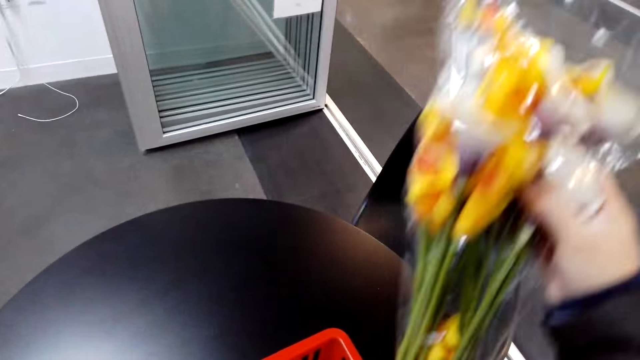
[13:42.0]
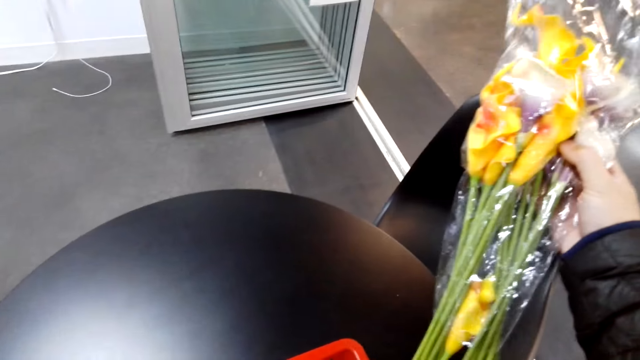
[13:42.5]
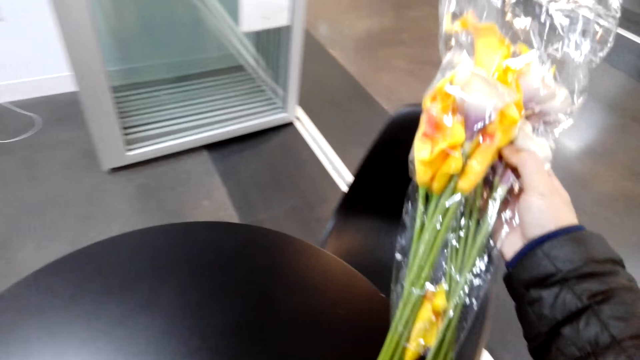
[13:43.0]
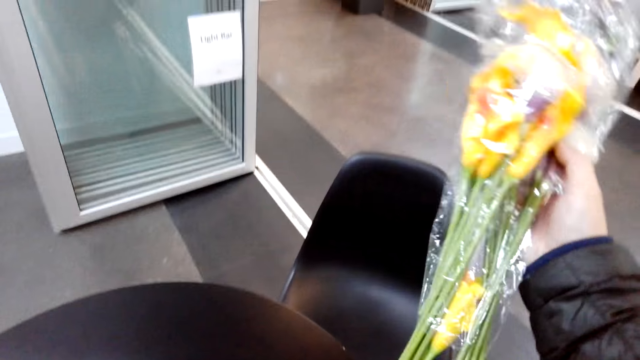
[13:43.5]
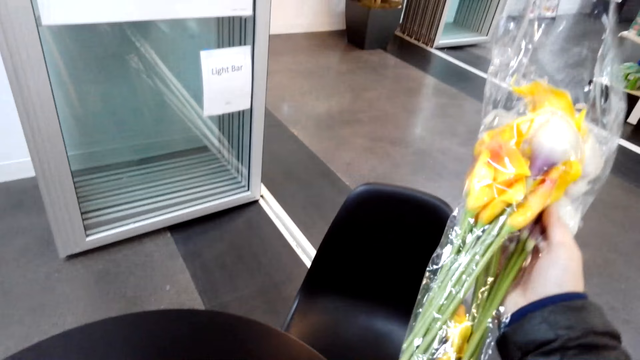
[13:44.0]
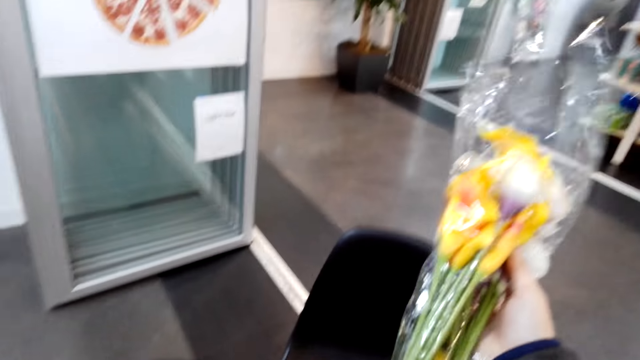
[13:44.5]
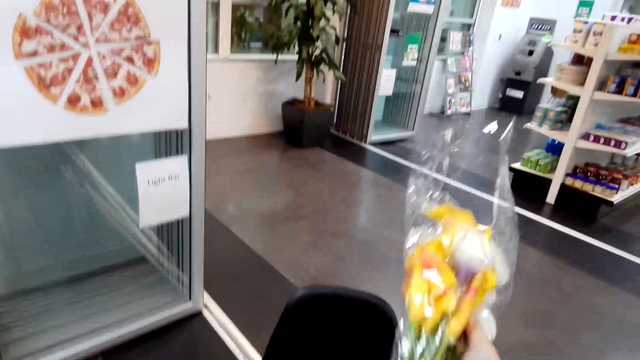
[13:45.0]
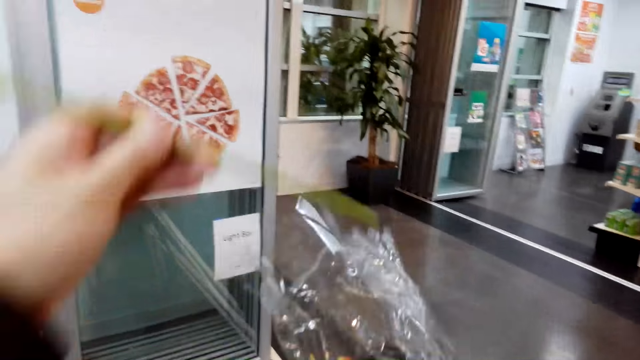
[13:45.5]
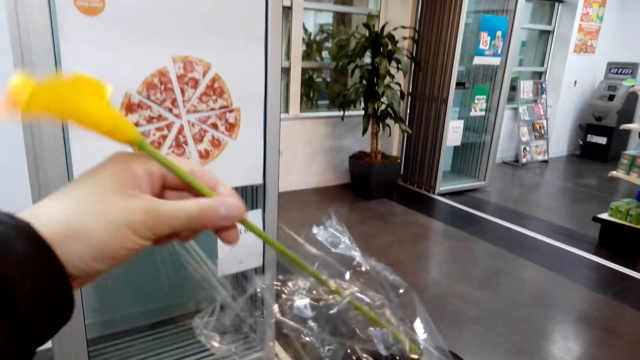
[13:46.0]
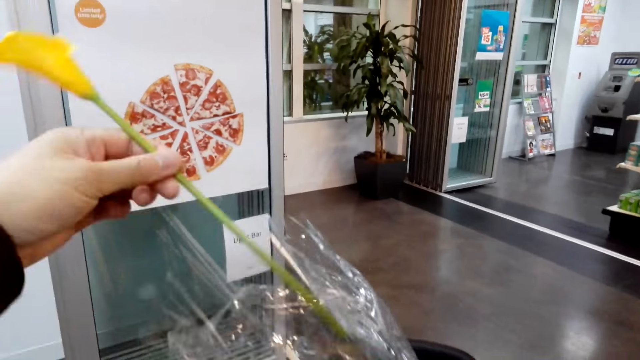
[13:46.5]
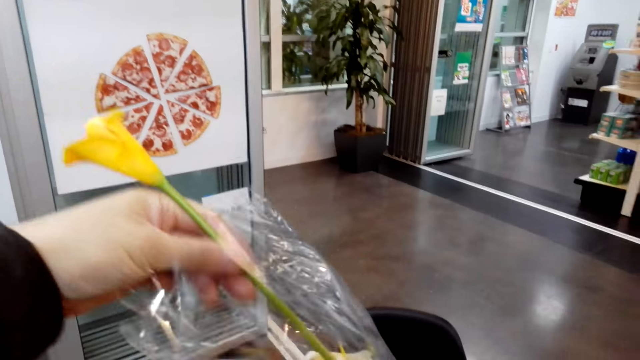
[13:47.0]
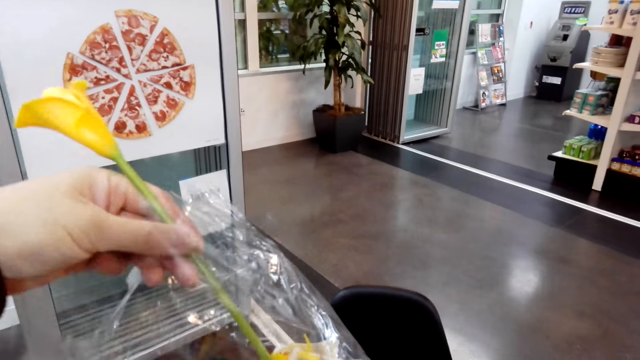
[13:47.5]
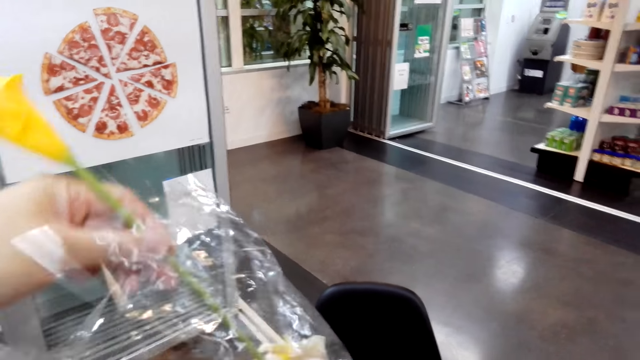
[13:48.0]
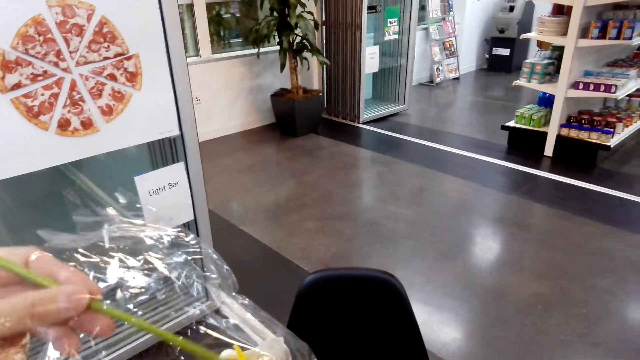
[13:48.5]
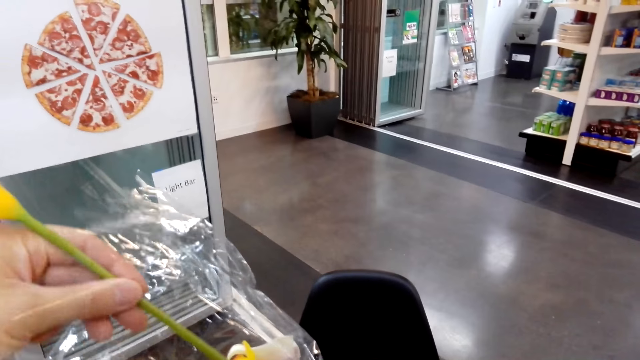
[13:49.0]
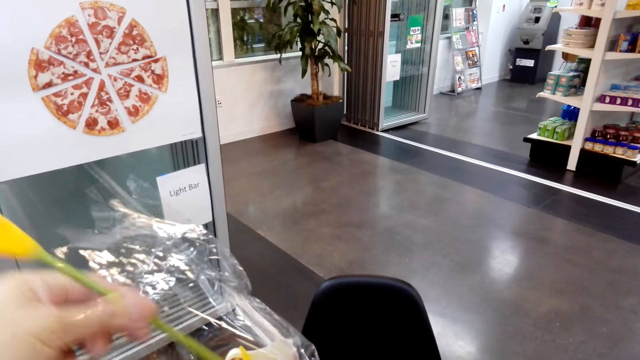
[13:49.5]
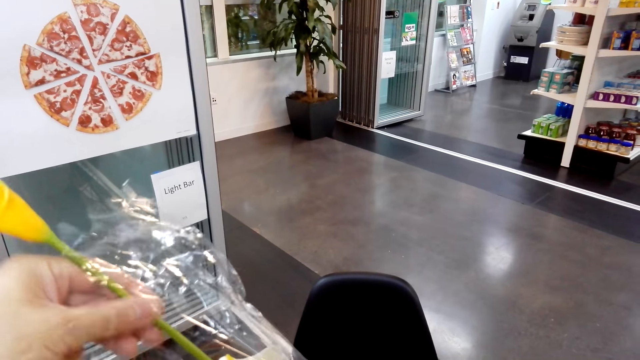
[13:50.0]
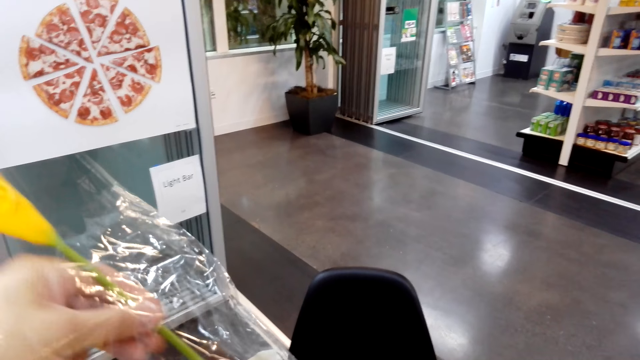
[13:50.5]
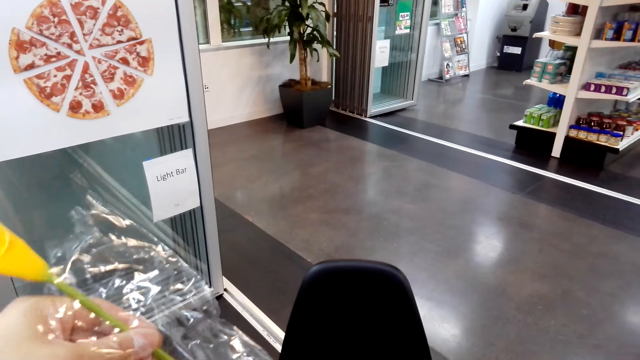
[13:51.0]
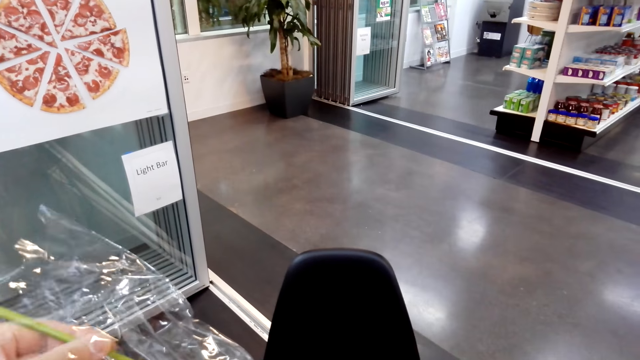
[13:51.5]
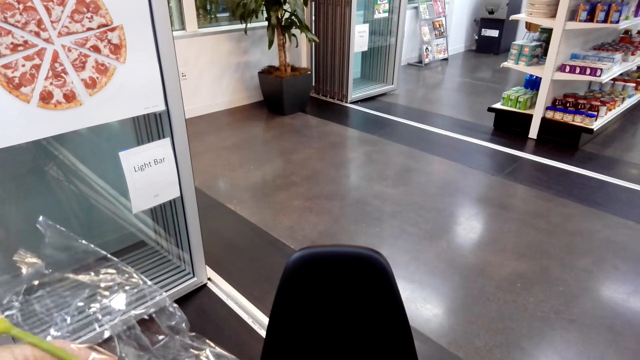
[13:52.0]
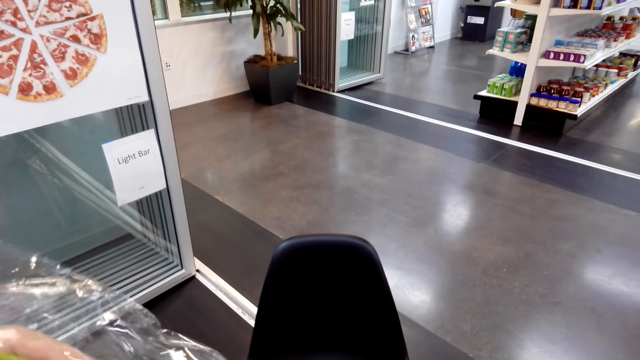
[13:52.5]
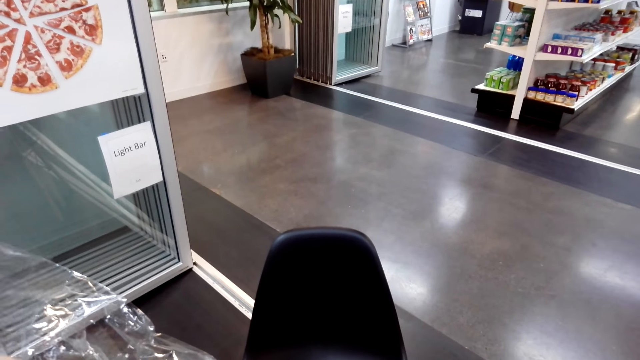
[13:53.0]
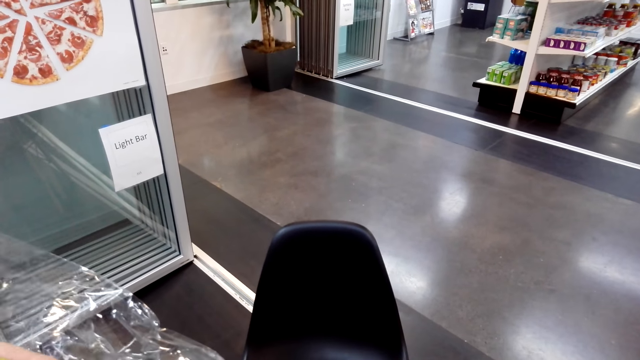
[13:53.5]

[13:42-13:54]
The camera wearer puts the flower in the bouquet. They are arranging the flowers on the polythene.

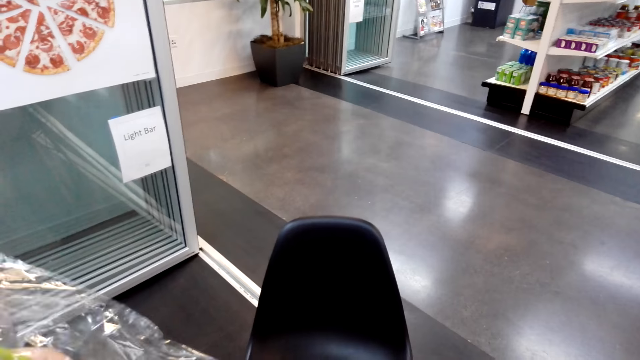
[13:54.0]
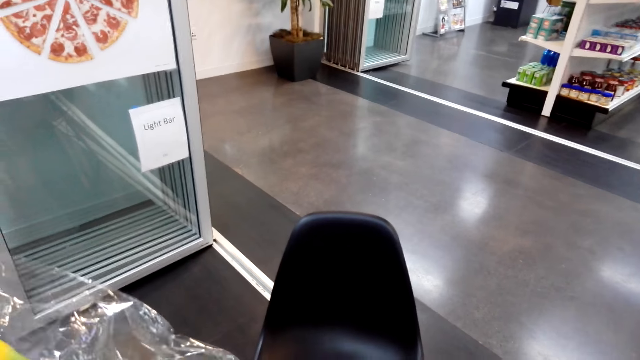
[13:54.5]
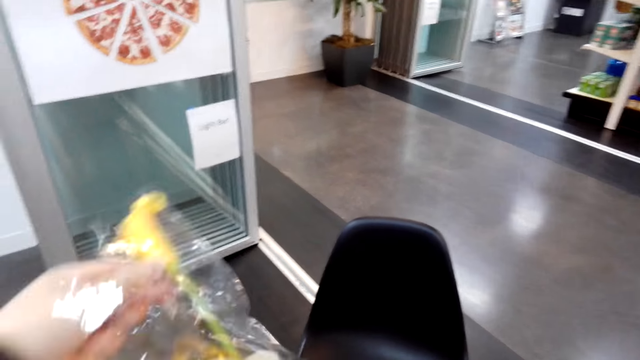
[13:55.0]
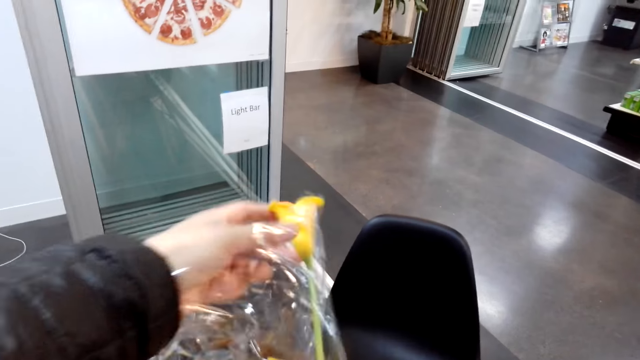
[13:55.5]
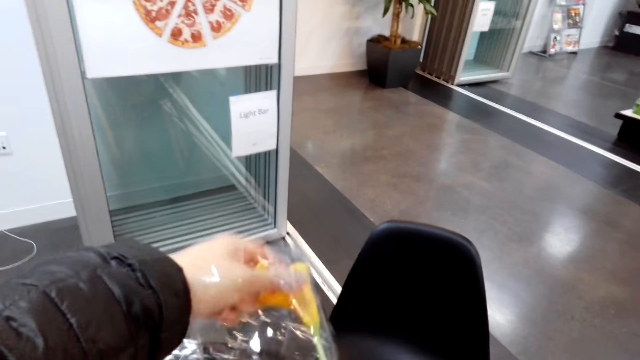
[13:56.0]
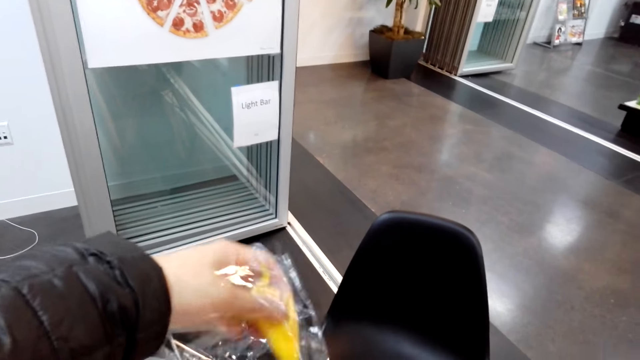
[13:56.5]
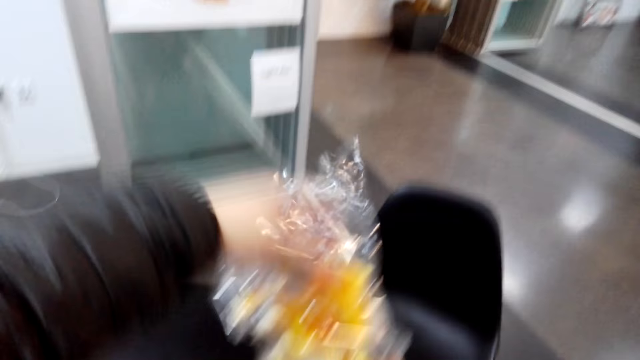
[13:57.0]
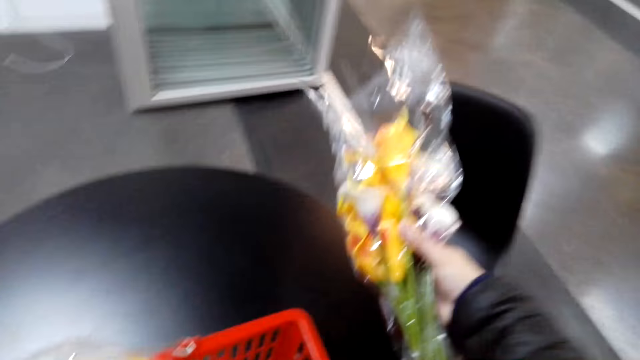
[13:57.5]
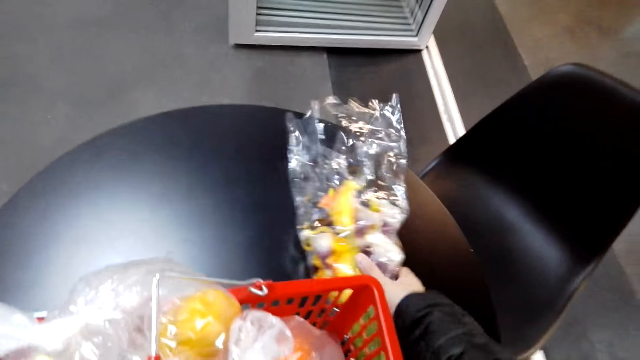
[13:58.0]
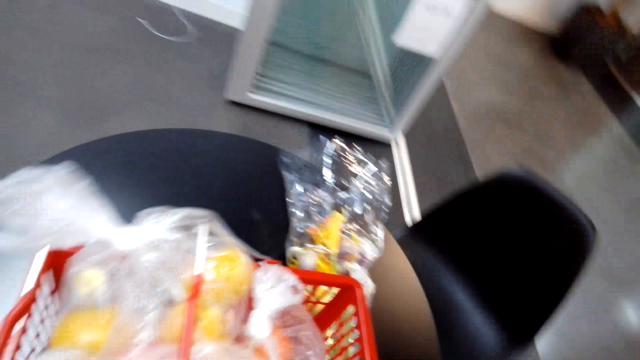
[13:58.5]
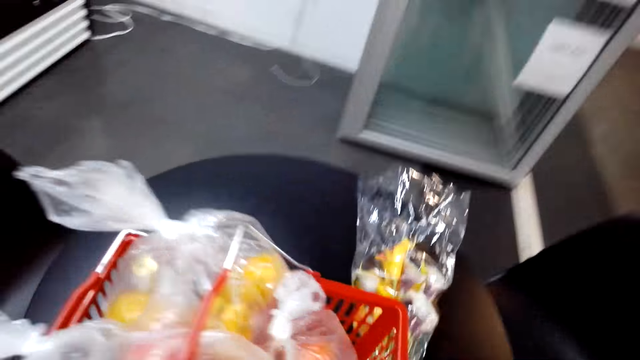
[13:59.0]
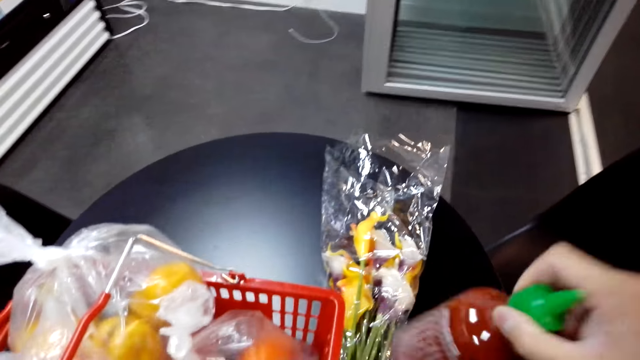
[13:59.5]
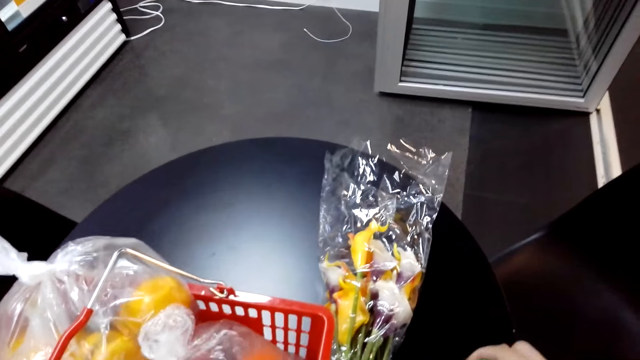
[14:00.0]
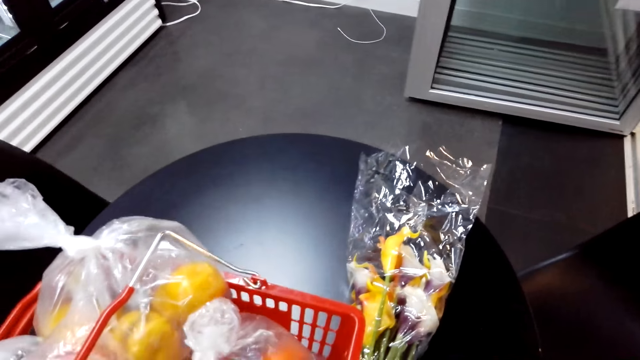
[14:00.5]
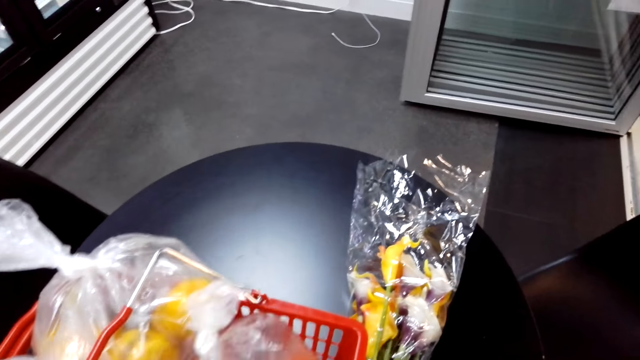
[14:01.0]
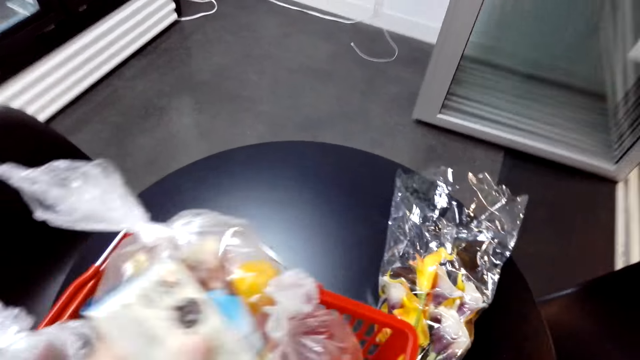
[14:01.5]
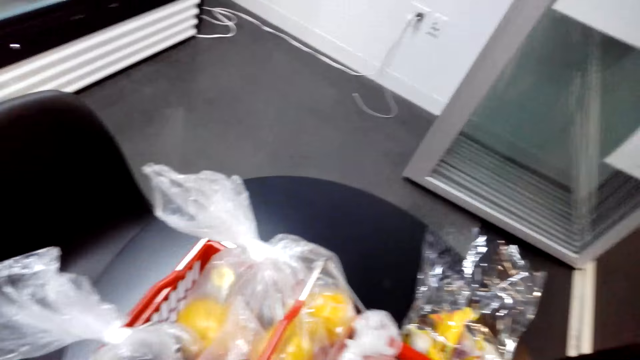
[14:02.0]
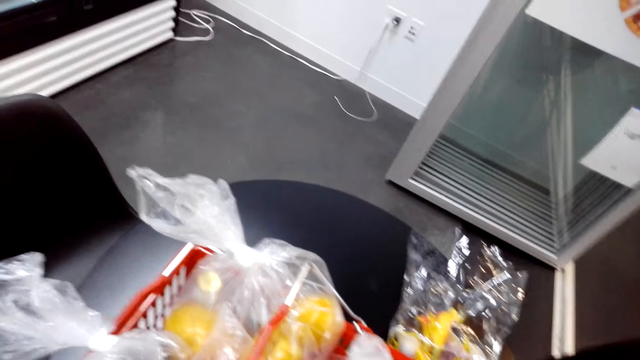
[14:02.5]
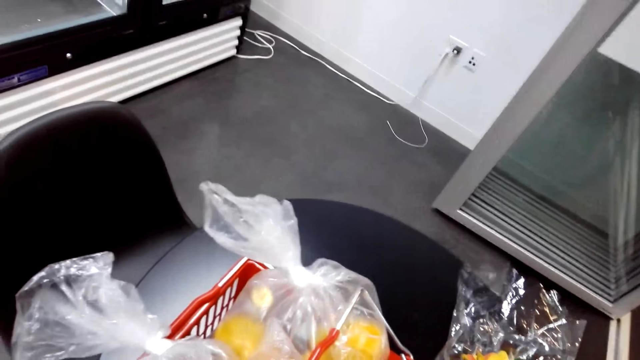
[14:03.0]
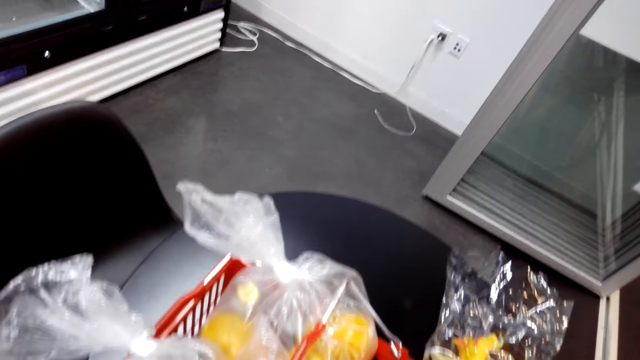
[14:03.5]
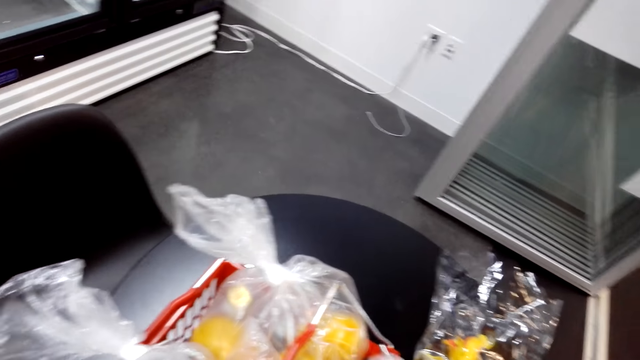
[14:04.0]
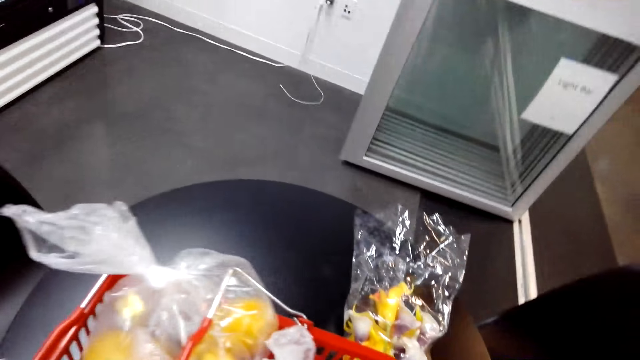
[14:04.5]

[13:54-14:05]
The camera wearer puts the bouquet on the table. They put the ketchup on the table.
